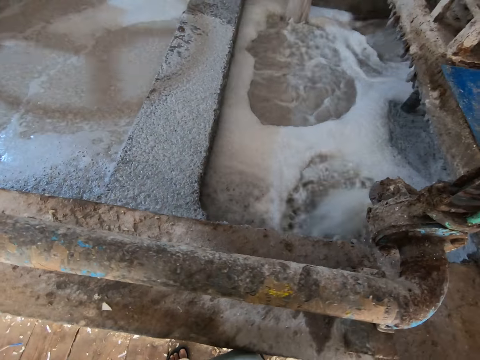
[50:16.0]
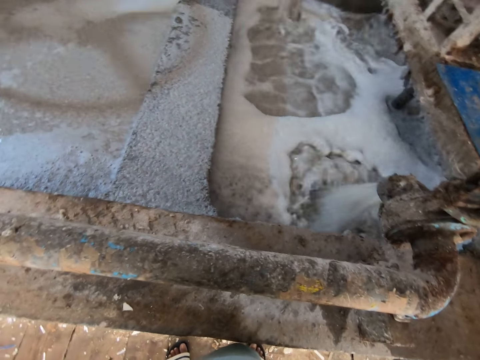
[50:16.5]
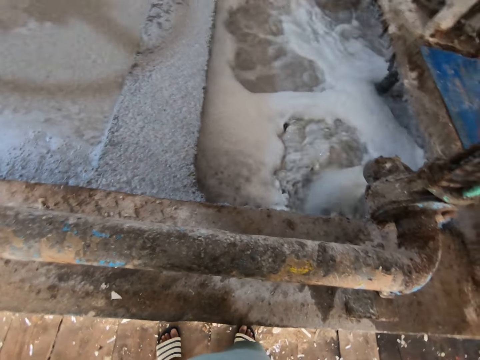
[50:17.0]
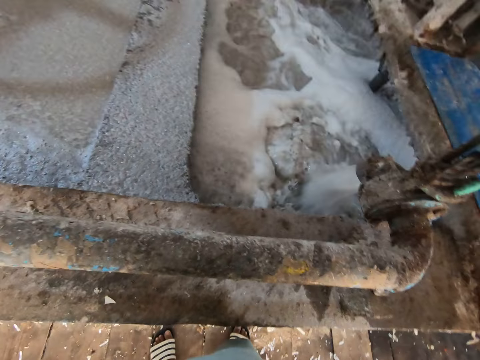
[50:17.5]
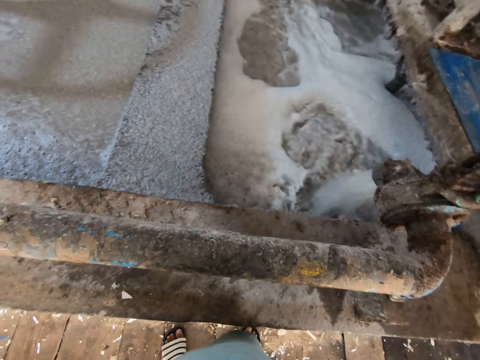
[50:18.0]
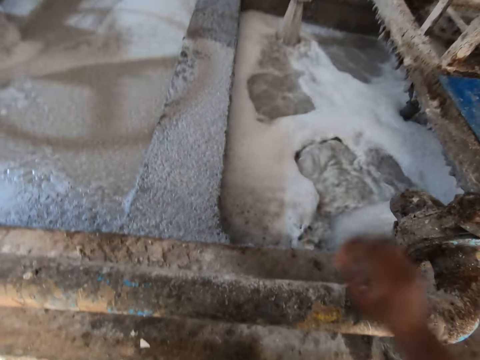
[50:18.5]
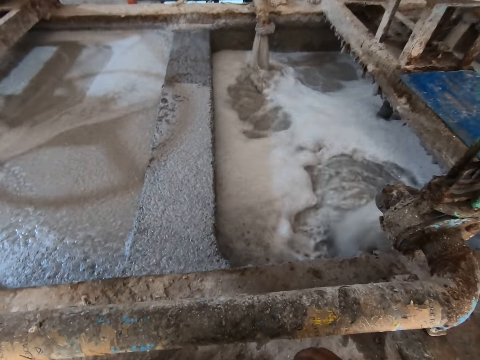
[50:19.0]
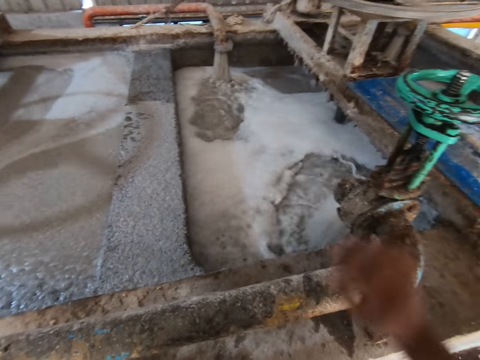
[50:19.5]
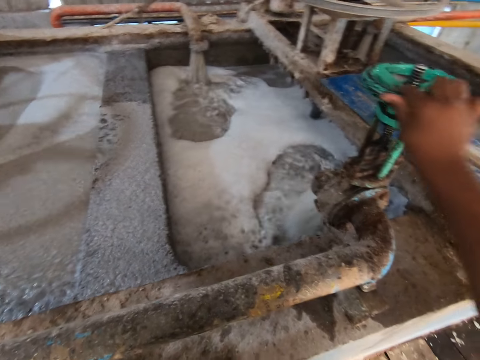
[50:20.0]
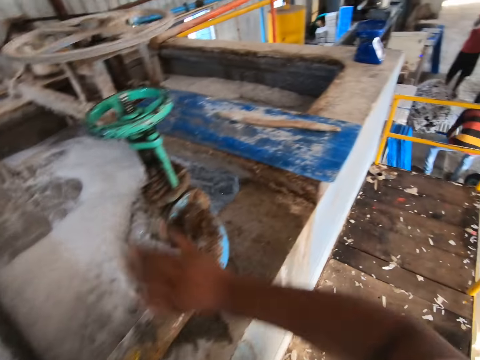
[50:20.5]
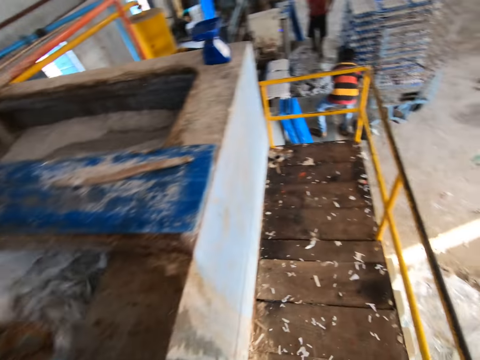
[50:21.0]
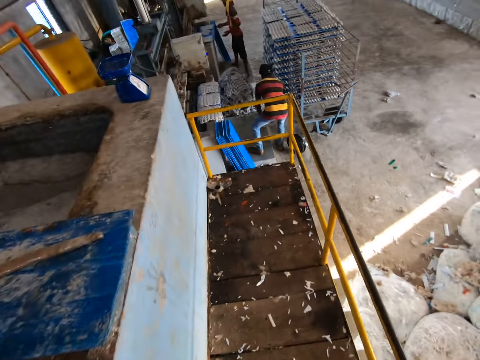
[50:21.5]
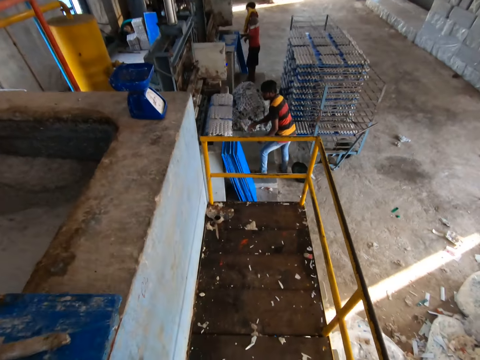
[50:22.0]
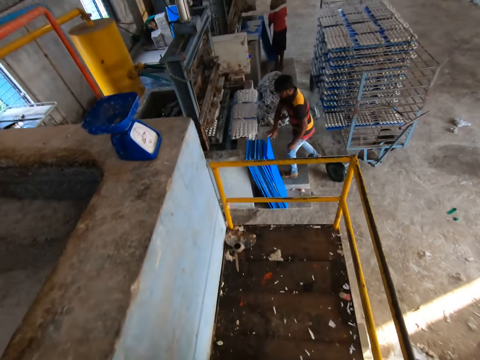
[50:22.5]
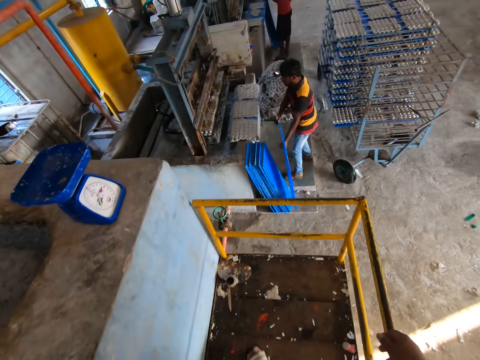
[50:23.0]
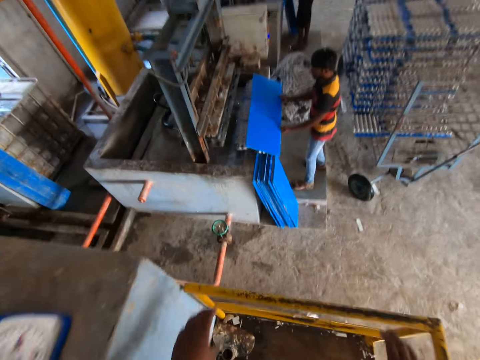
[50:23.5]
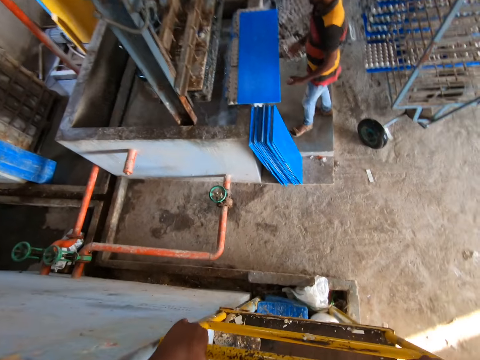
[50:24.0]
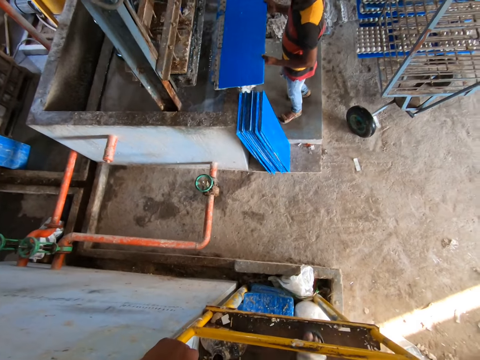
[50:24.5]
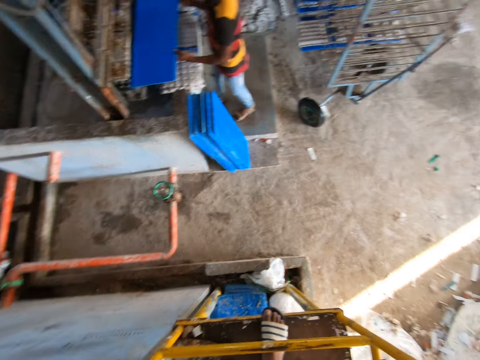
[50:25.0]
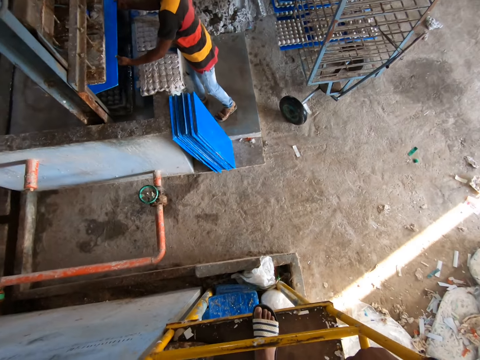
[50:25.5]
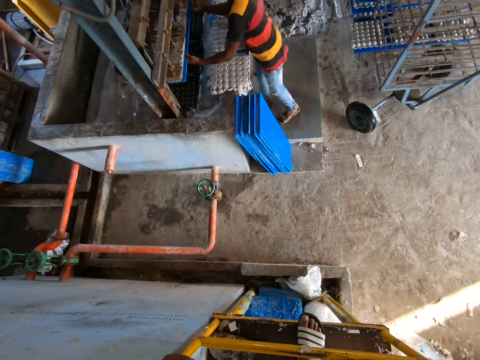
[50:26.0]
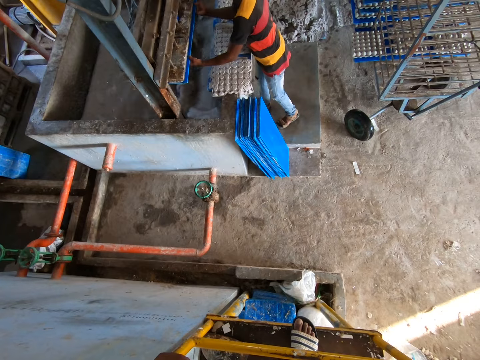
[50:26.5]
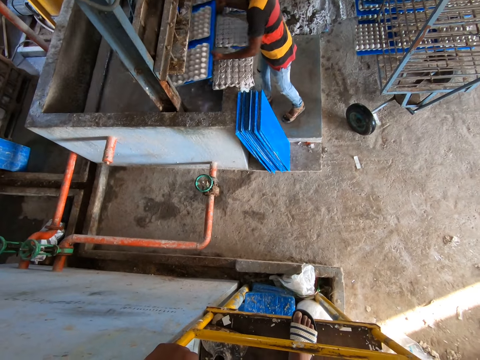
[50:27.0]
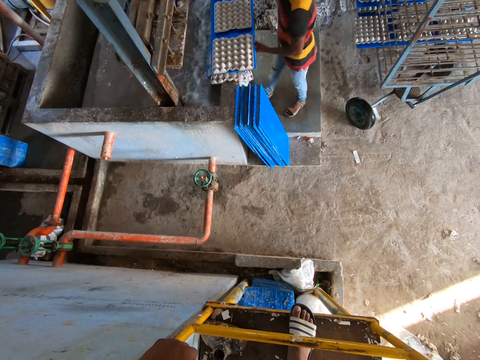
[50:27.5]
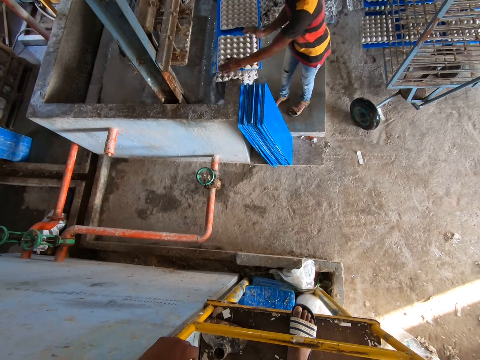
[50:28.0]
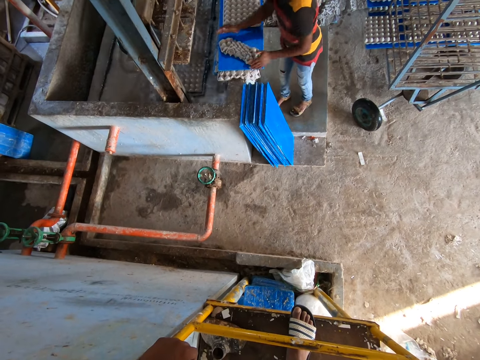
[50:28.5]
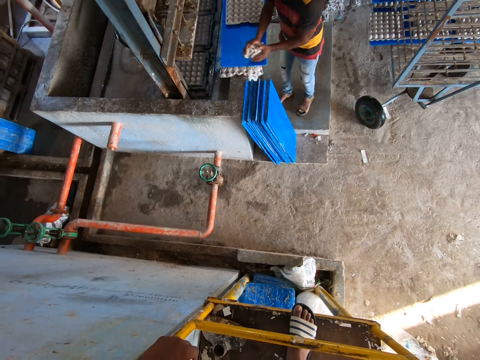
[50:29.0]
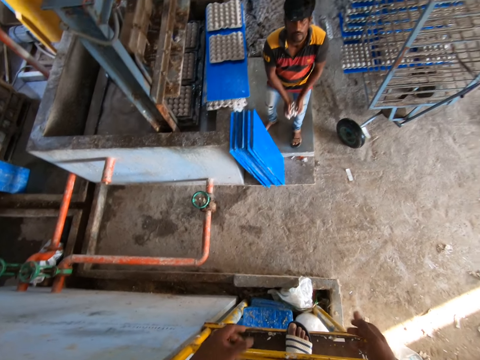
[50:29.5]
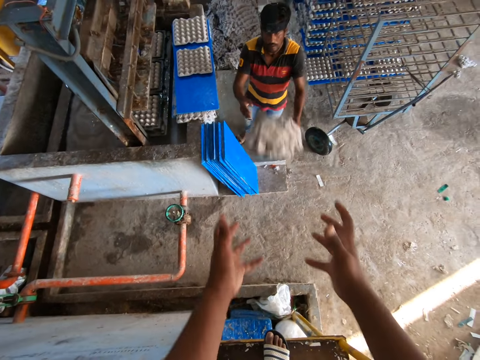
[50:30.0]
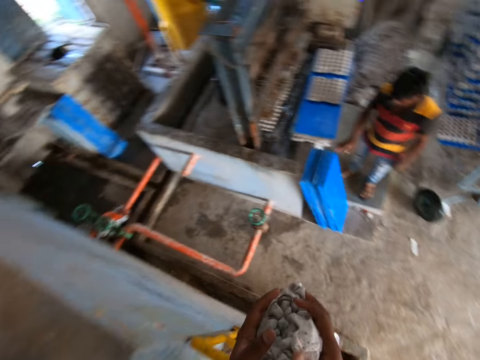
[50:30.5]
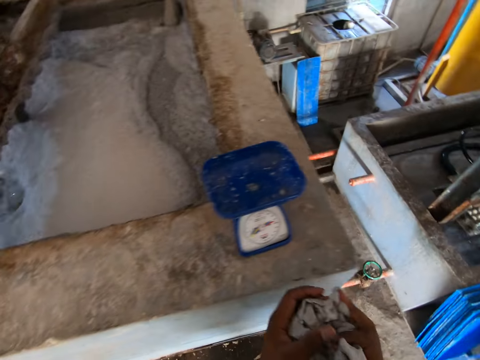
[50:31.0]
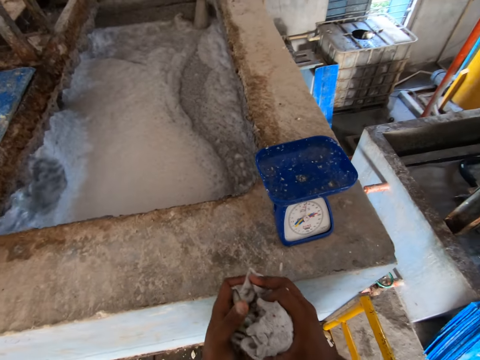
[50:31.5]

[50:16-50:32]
The camera wearer turns the shut-off valve with his right hand. He closes the tap opener. He looks around. The man picks up a plank from the floor with both hands and drops the plank on the egg crate making machine with both hands. The camera wearer places both hands on the handrail. He walks around. The man places the plank under the egg crate making machine with both hands. He drops the plank on the egg crate making machine with both hands. He squeezes an egg crate on the plank with both hands. He picks up the egg crate from the plank with both hands. He throws the egg crate to the camera wearer with both hands. The camera wearer interacts with the man. He catches the egg crate with both hands.

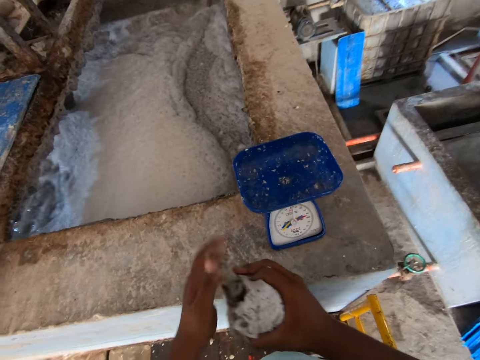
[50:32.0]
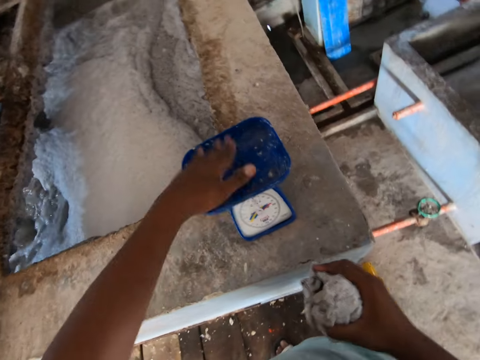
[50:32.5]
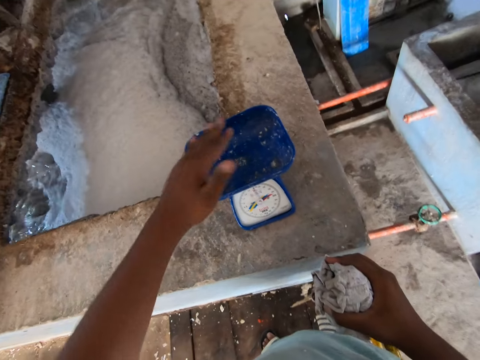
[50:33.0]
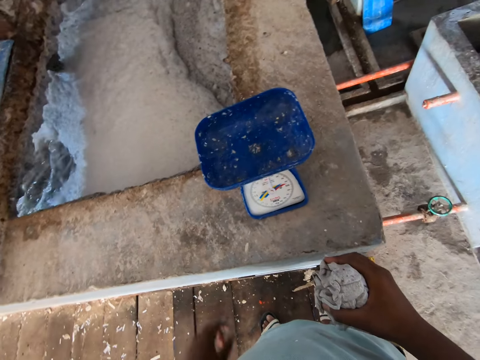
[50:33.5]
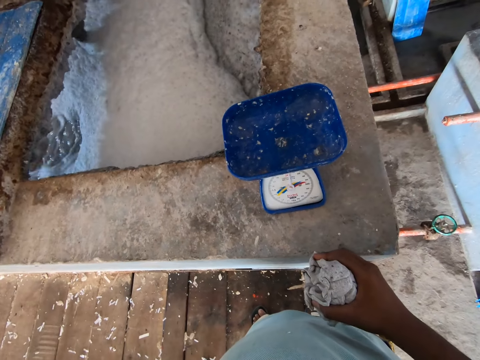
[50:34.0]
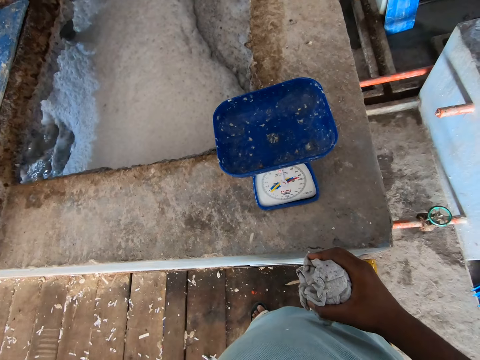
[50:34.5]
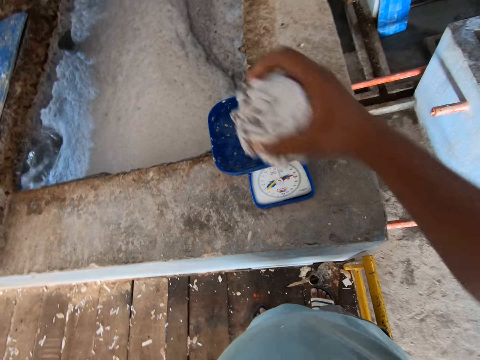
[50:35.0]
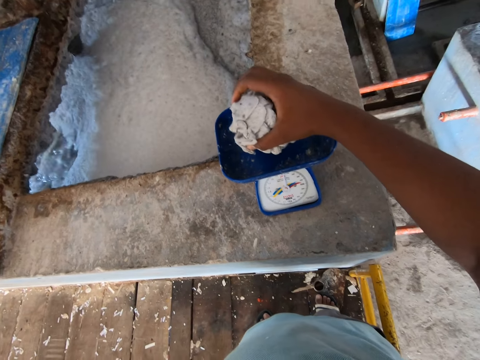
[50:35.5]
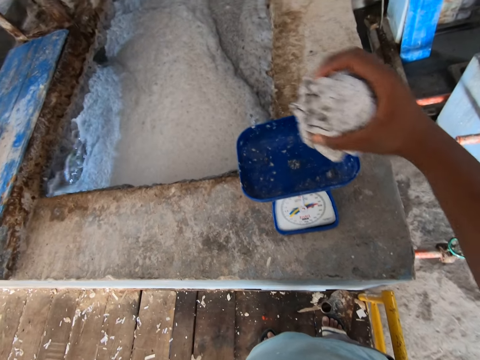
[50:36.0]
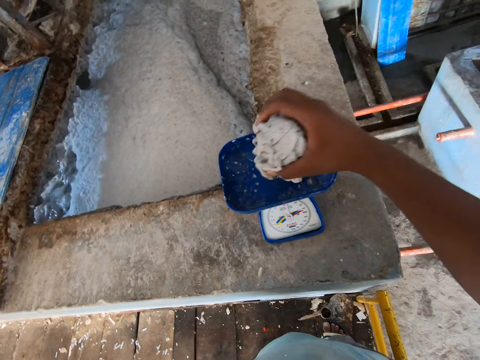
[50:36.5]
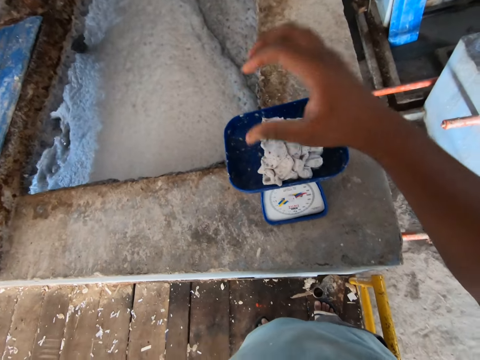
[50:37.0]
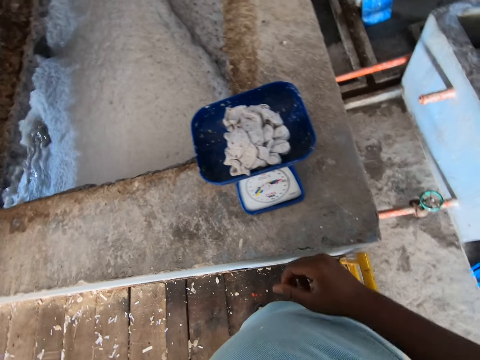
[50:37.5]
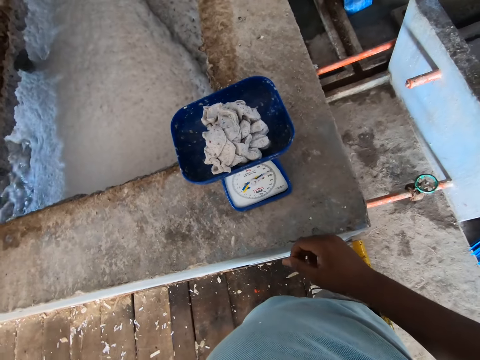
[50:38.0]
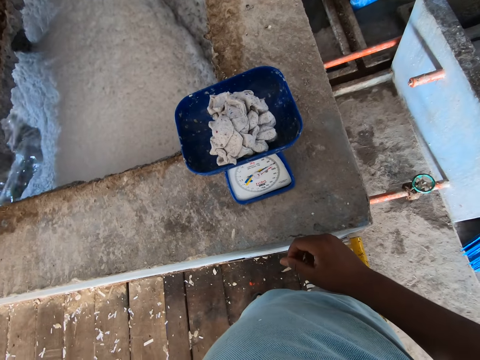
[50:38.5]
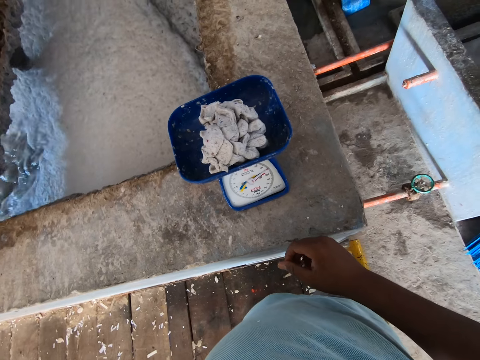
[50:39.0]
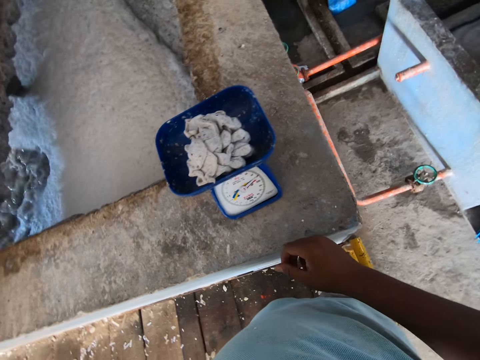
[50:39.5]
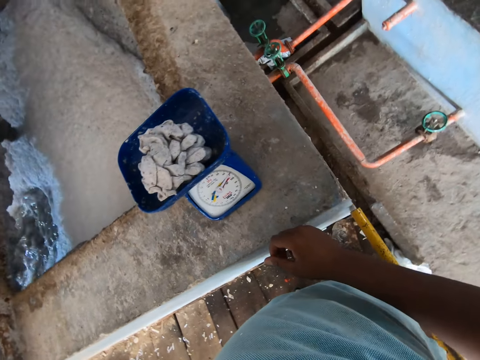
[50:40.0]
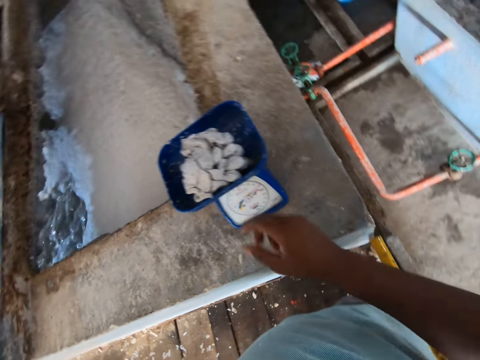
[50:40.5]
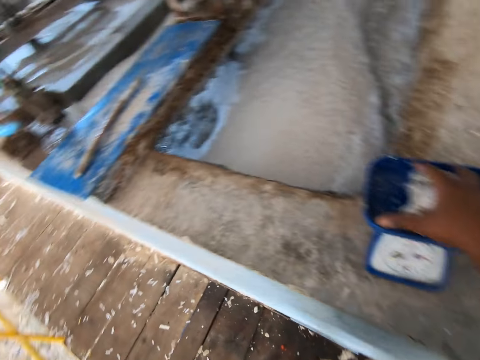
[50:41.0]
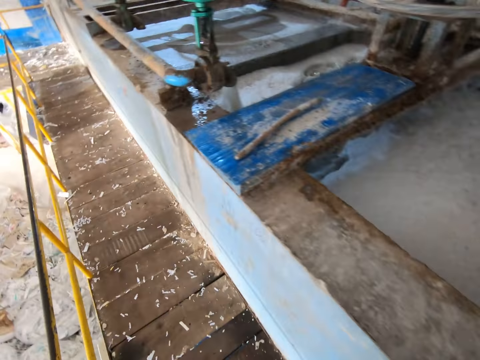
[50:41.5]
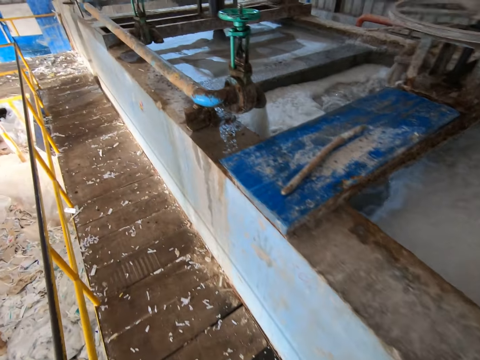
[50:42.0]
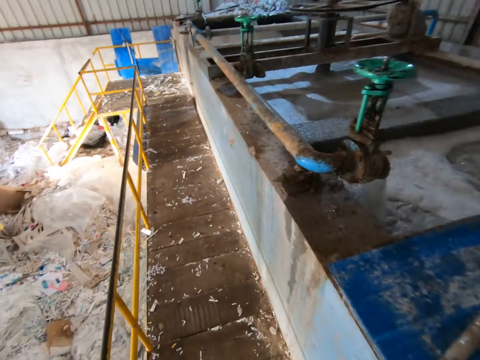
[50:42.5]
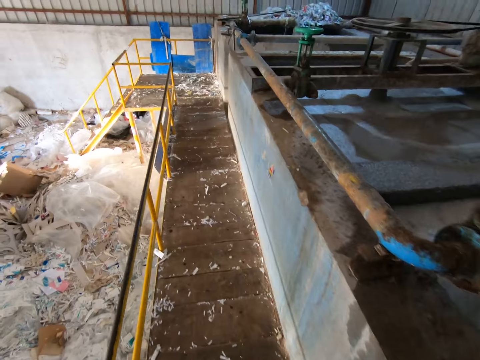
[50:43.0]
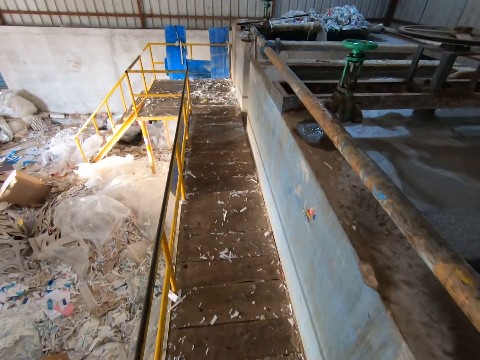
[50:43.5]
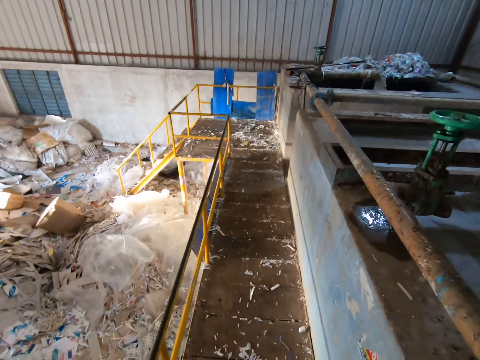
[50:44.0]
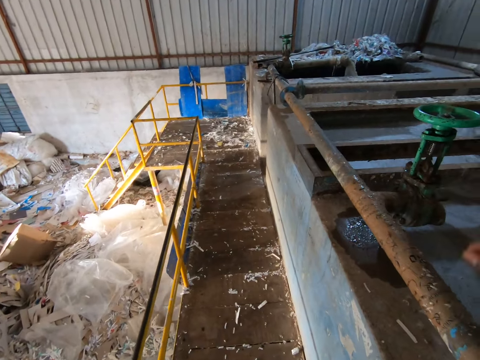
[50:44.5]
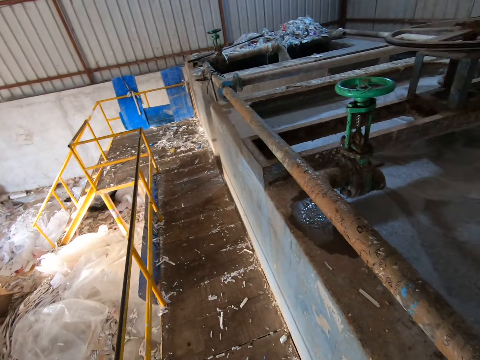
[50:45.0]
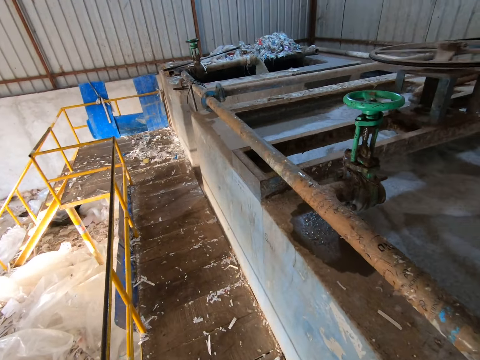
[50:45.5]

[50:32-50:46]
The camera wearer holds the egg crate with his right hand. He taps a measuring scale with his left hand. He drops the egg crate in the measuring scale with his right hand. He places his right hand on the egg crate in the measuring scale. He takes something from the scale. He looks around.
